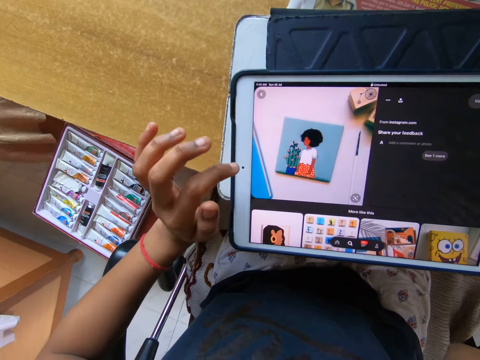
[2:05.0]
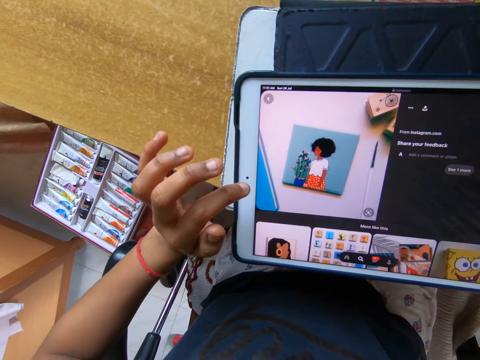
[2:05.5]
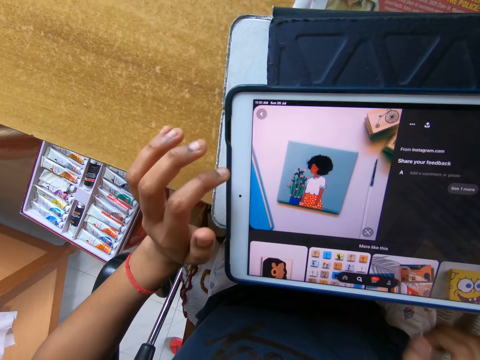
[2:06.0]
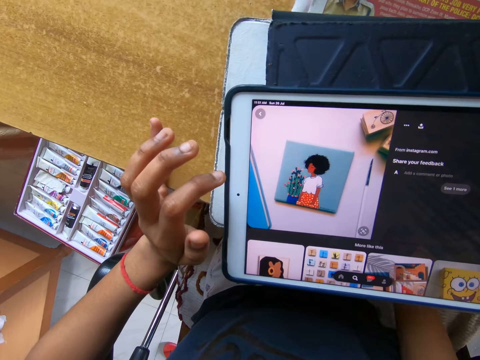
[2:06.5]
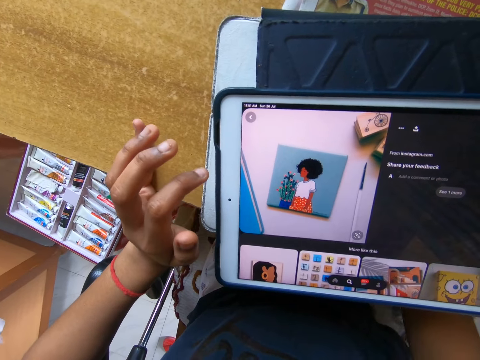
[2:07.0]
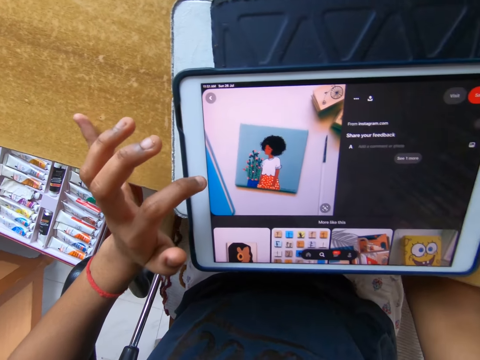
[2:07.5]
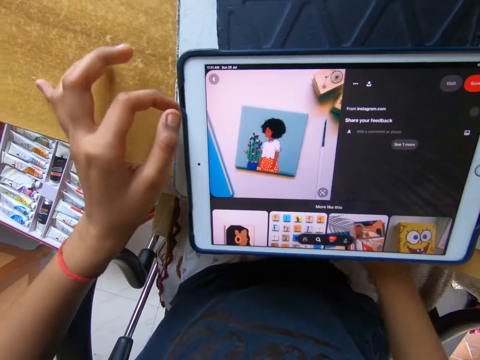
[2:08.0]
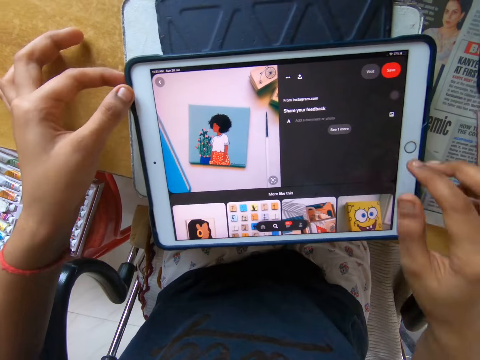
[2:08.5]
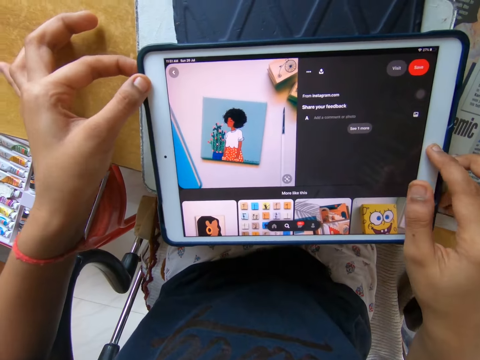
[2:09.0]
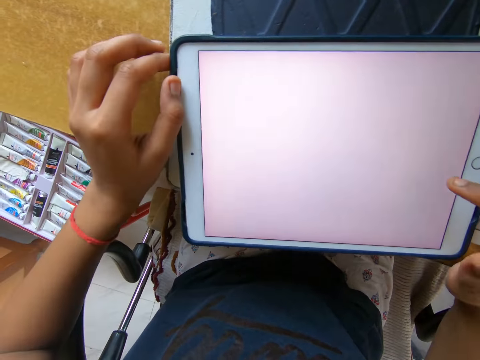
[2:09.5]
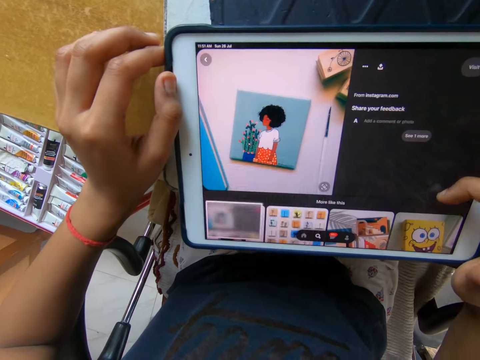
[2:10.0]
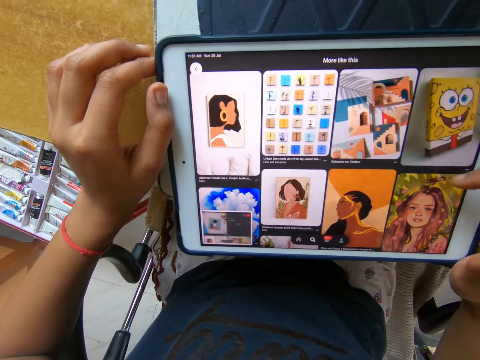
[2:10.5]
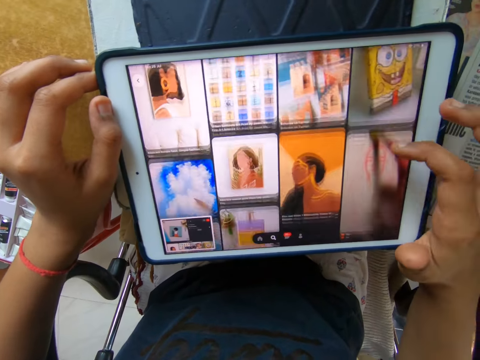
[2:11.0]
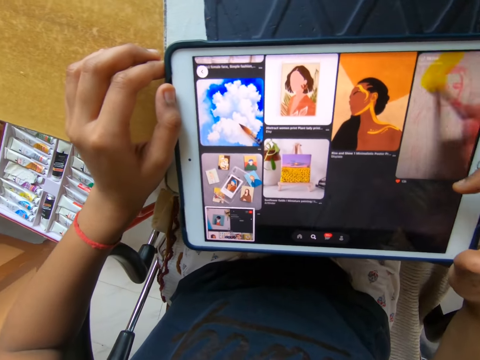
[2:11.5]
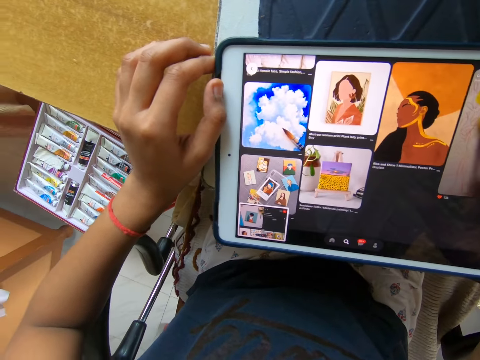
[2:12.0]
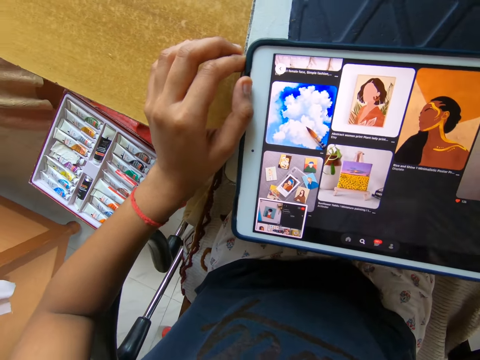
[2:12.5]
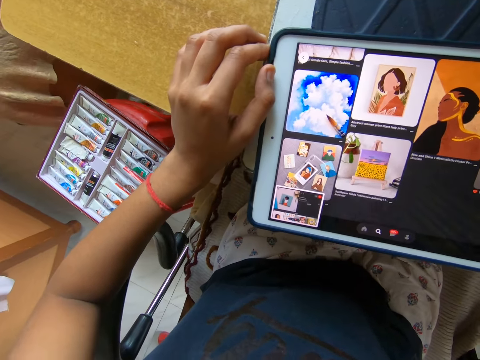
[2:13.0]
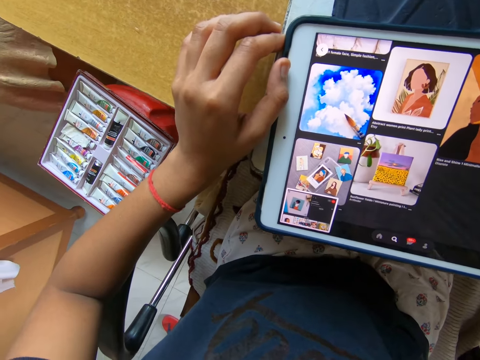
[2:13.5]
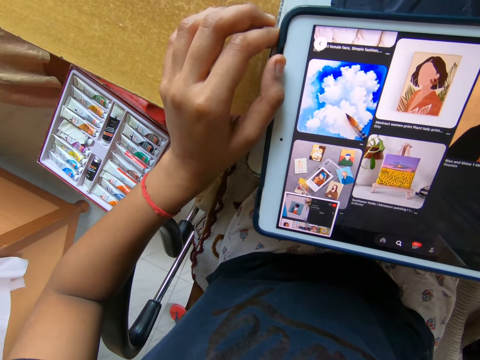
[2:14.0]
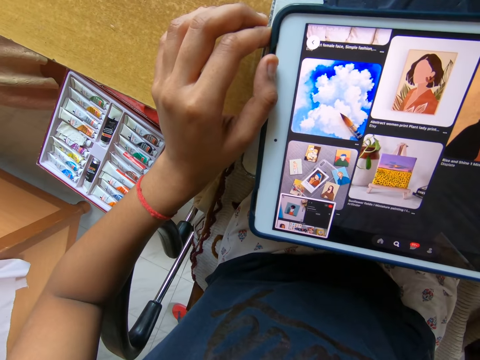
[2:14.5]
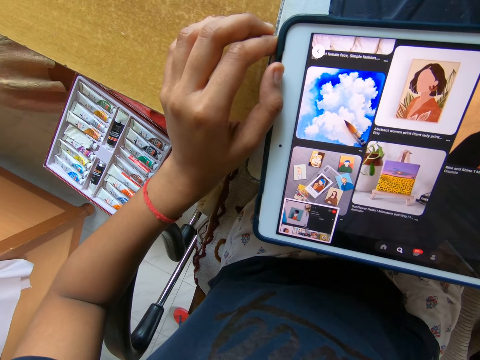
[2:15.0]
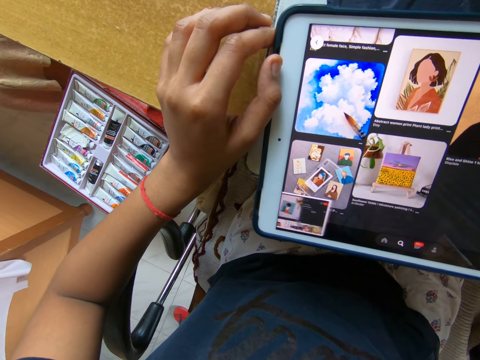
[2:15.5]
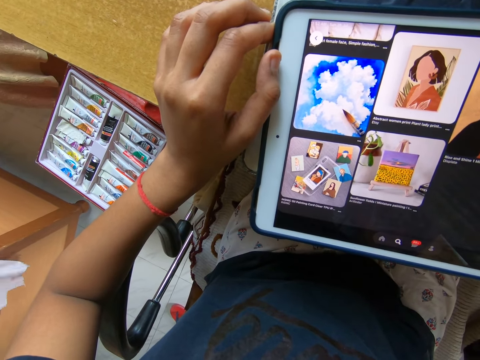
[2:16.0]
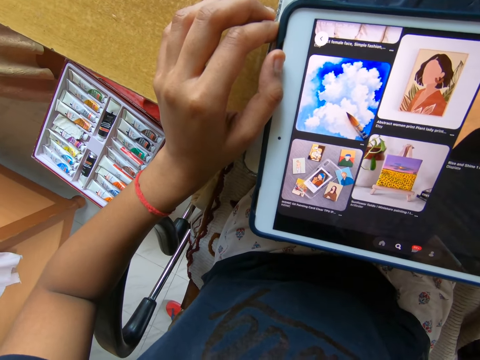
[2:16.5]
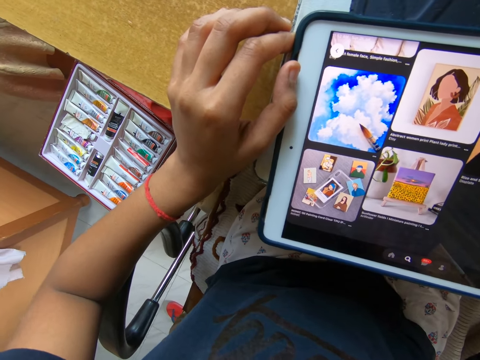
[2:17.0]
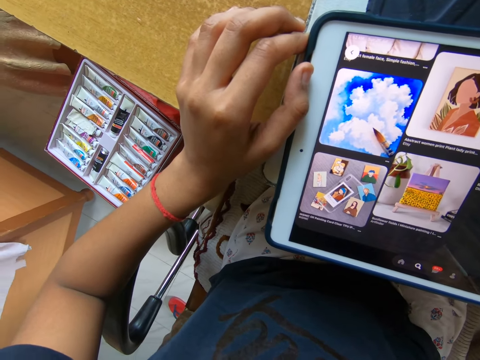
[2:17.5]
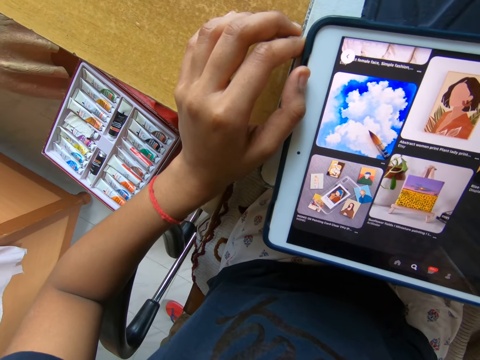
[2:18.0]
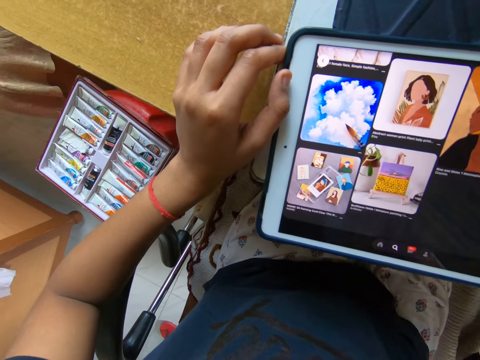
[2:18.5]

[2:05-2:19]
The camera wearer screenshots a picture with a hand. They scroll through the pages on the screen. They stare at the tablet.

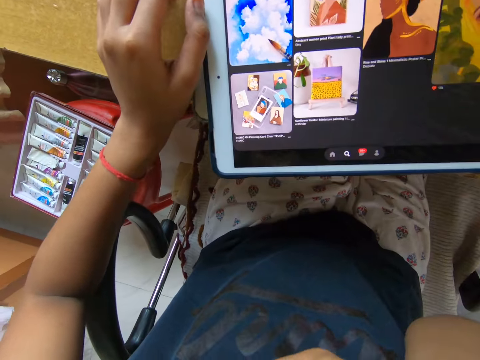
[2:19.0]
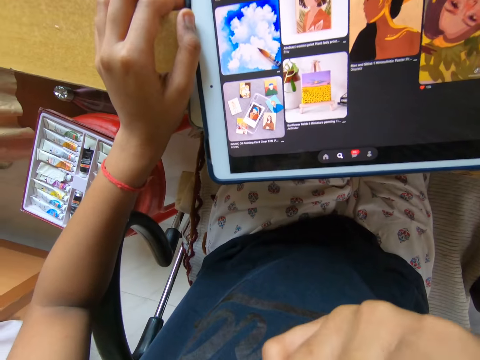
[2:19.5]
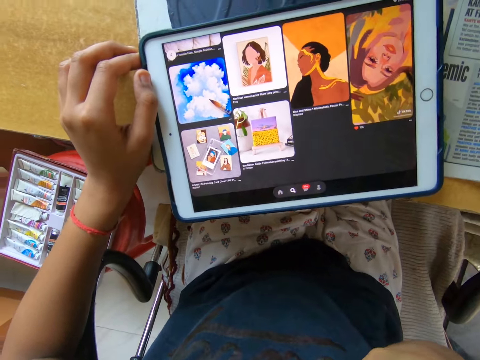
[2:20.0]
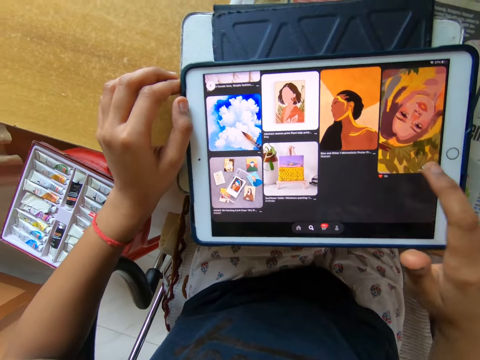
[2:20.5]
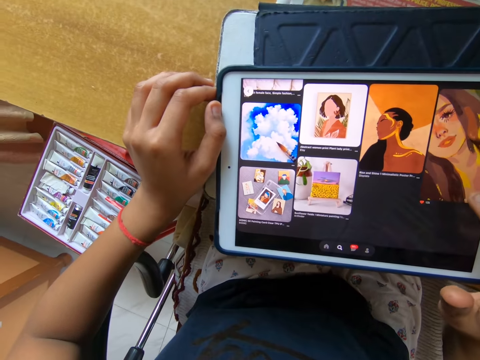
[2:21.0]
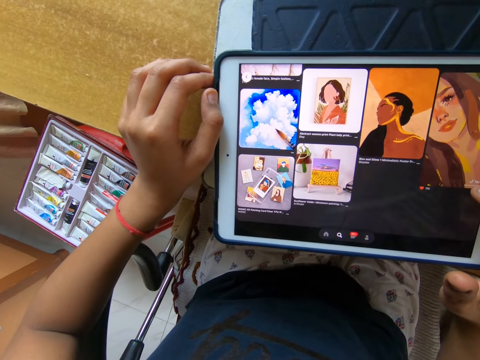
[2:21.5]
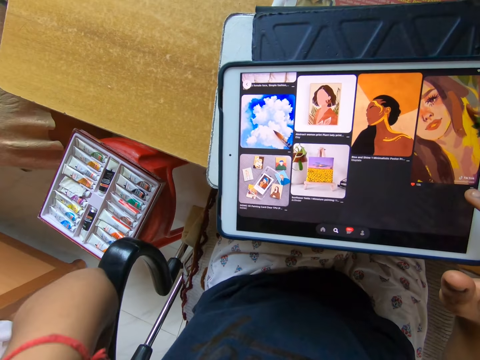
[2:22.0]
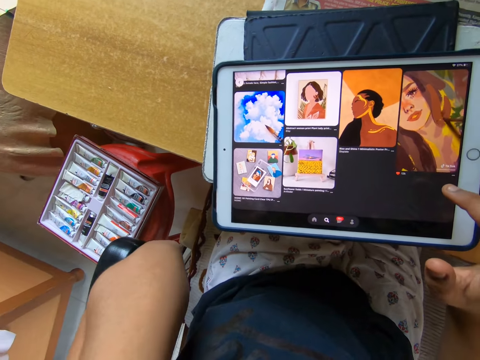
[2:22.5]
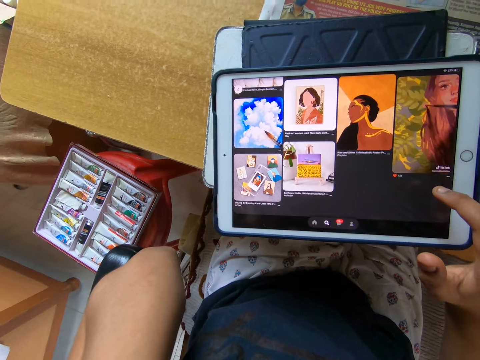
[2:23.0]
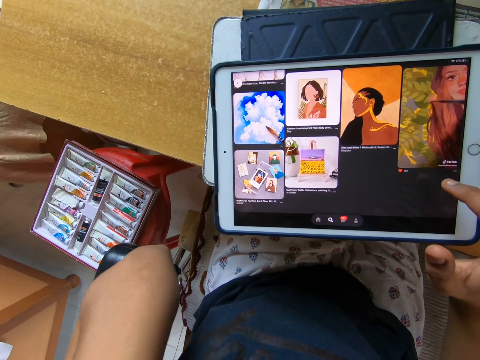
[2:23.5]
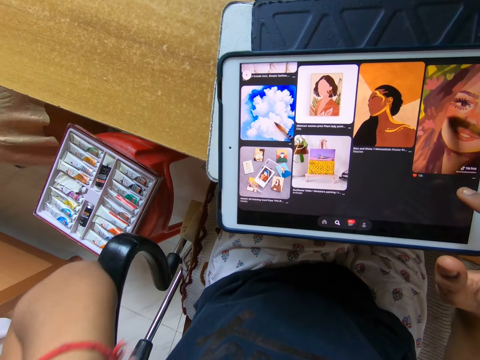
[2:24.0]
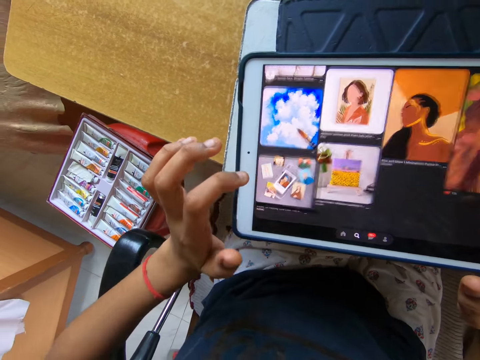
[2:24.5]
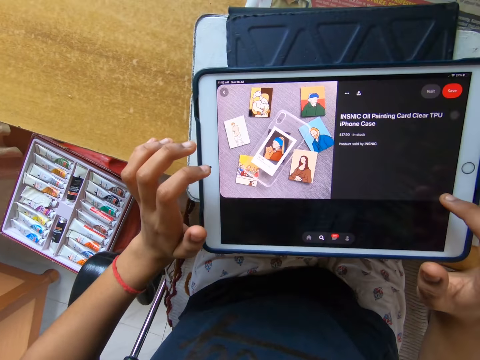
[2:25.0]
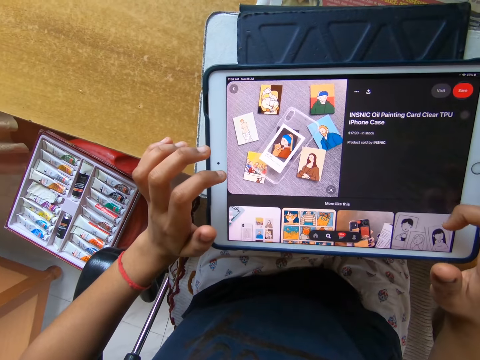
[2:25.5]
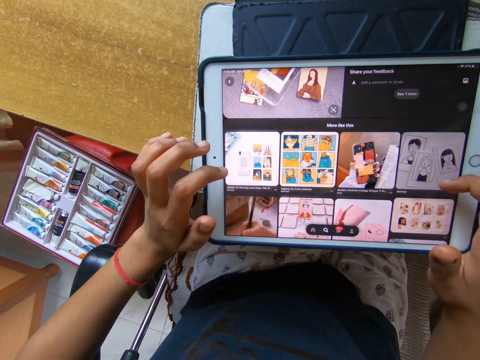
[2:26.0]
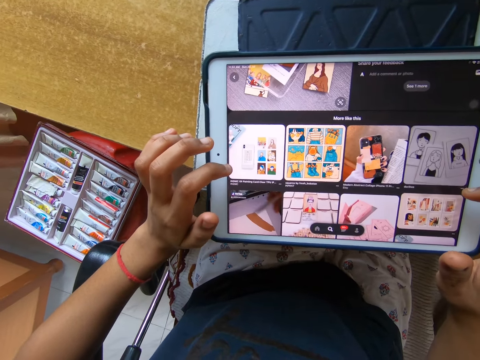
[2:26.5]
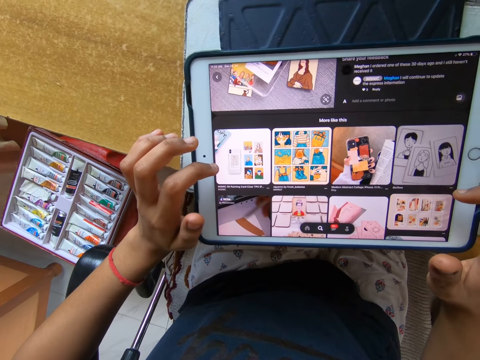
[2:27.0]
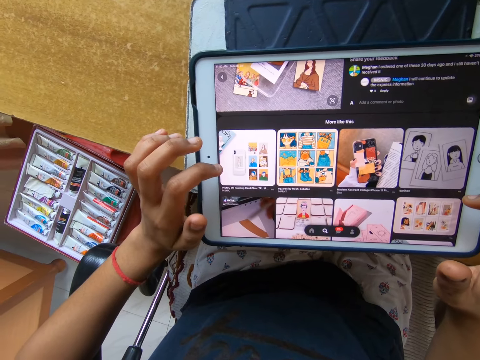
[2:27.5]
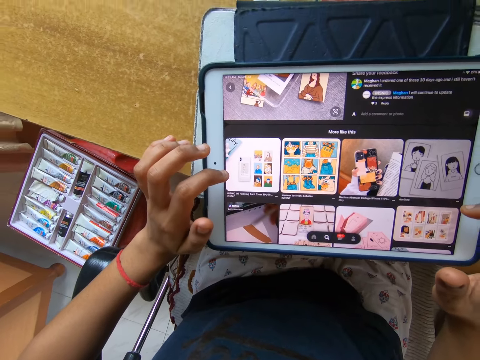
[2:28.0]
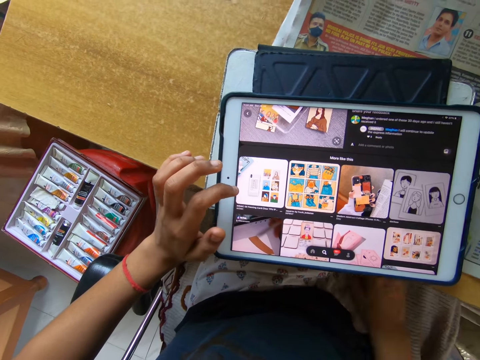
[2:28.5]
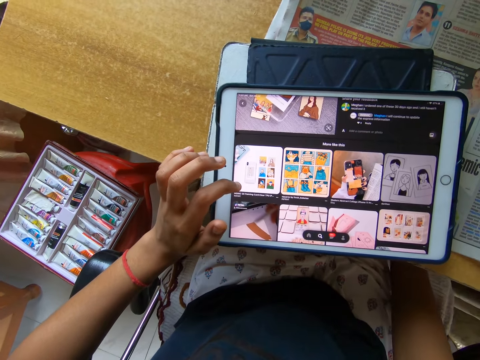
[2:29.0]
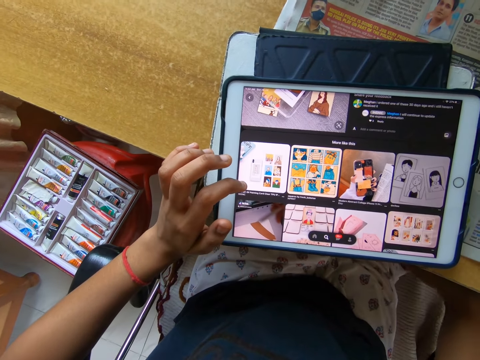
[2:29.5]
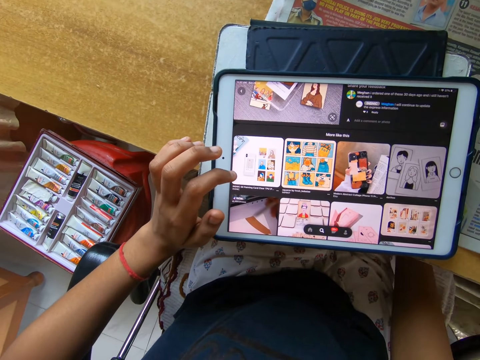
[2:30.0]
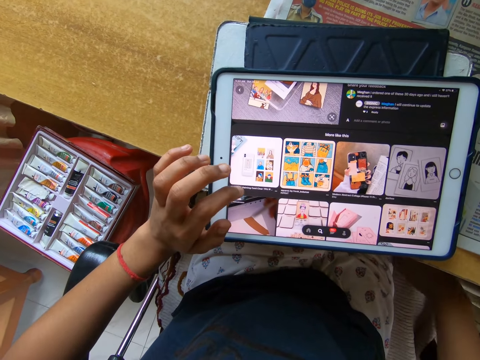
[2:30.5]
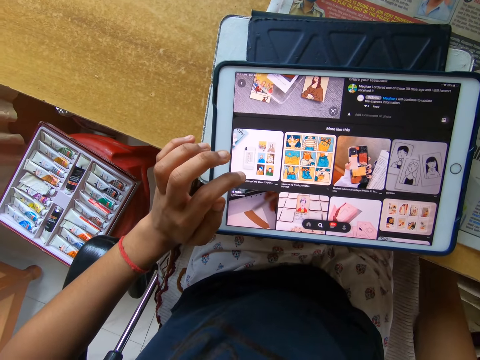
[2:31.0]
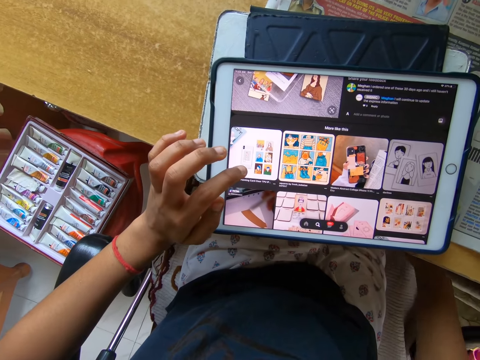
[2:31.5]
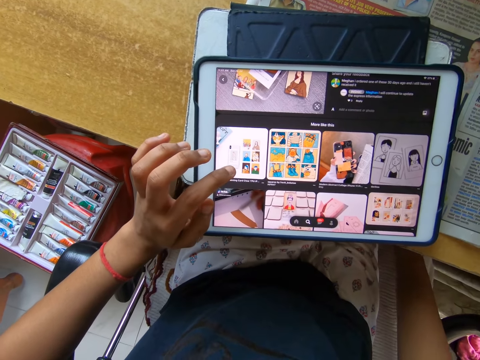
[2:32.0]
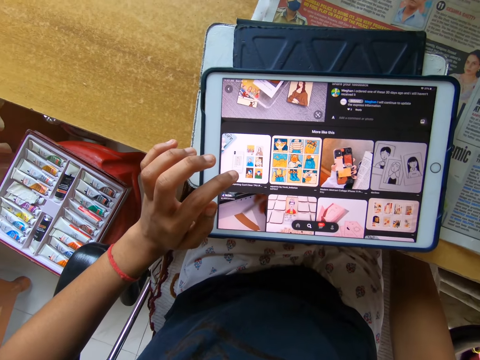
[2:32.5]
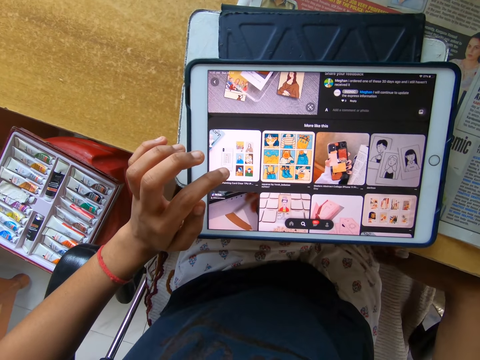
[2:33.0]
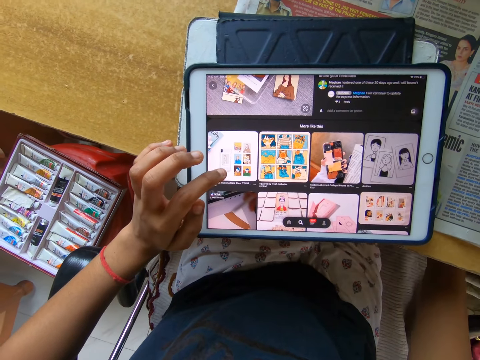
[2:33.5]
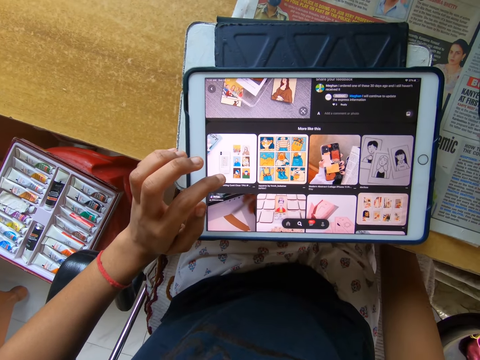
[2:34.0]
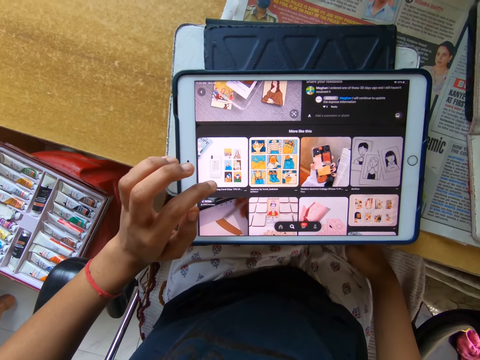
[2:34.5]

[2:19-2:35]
The camera wearer moves a hand. They operate a tablet with a hand. They scratch a thigh with a hand.
